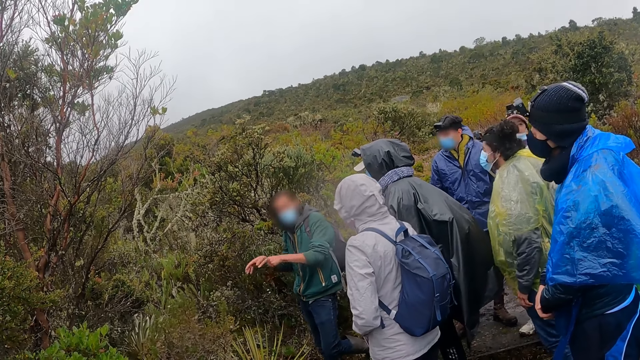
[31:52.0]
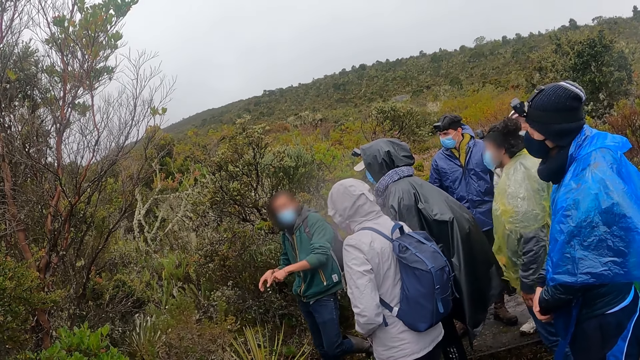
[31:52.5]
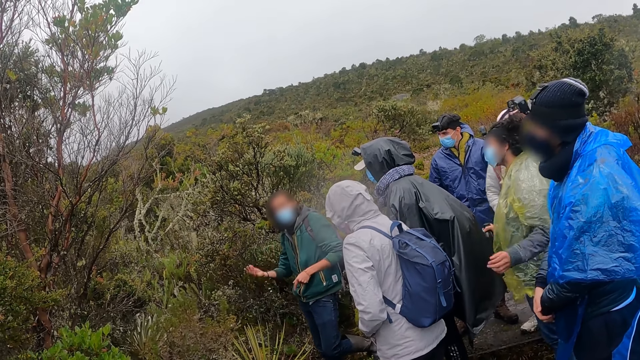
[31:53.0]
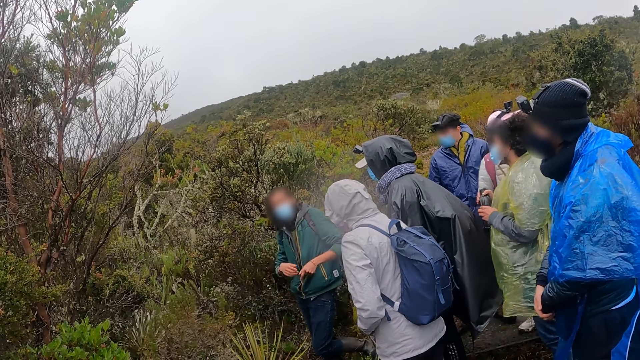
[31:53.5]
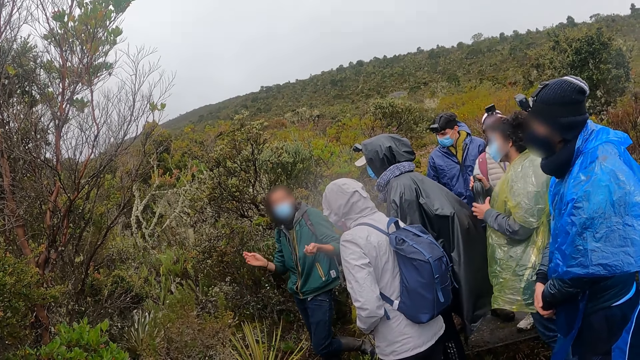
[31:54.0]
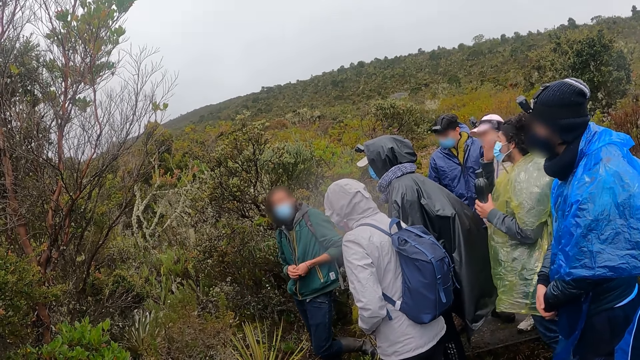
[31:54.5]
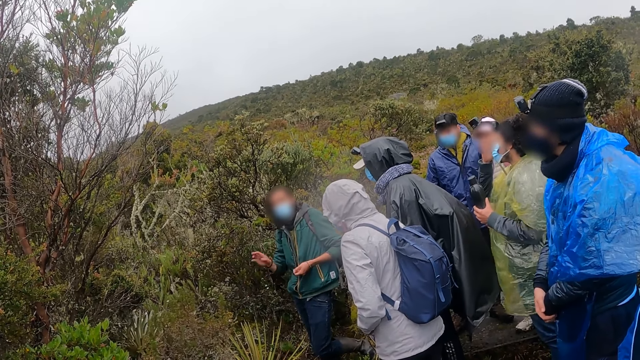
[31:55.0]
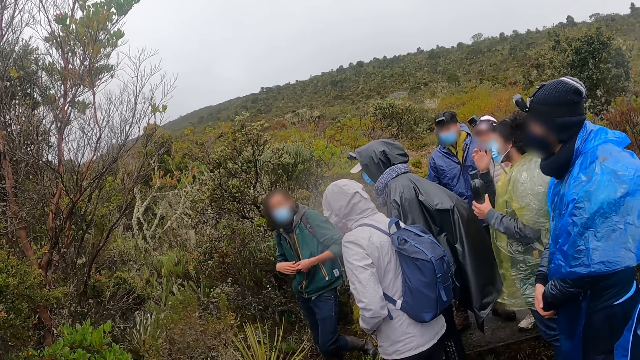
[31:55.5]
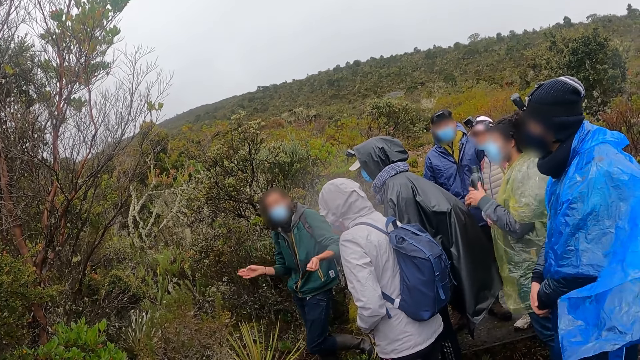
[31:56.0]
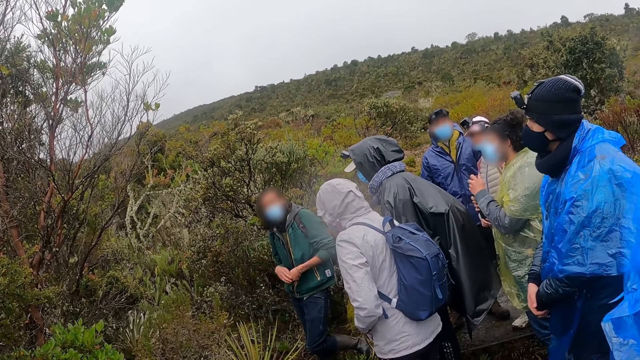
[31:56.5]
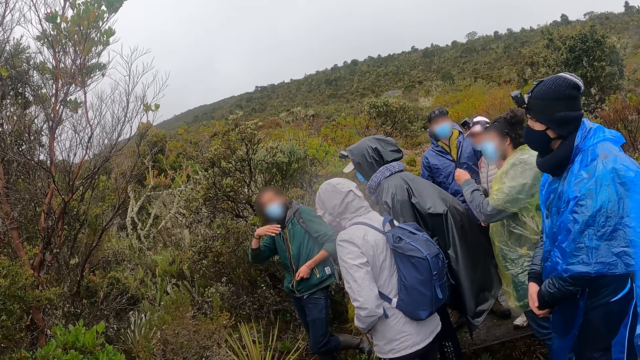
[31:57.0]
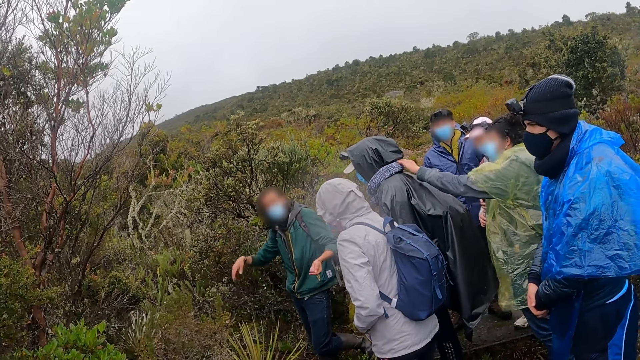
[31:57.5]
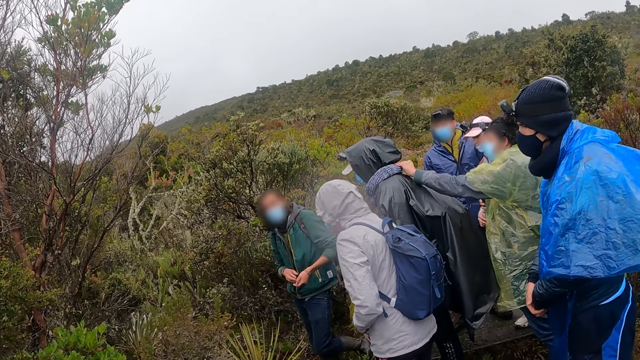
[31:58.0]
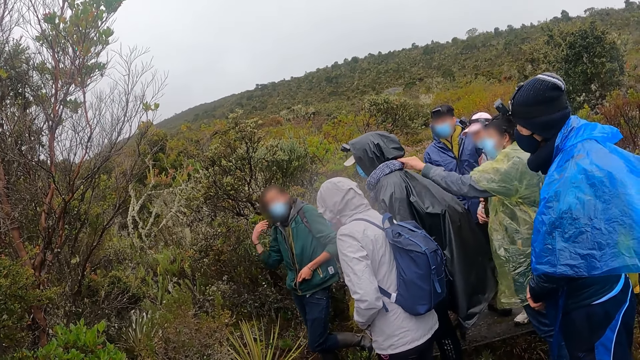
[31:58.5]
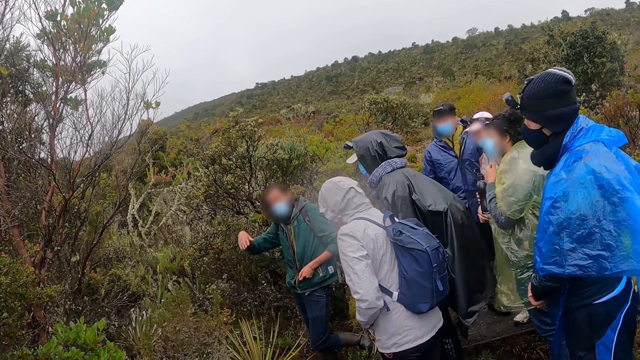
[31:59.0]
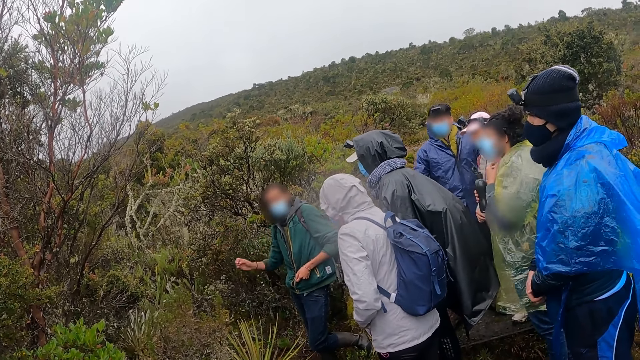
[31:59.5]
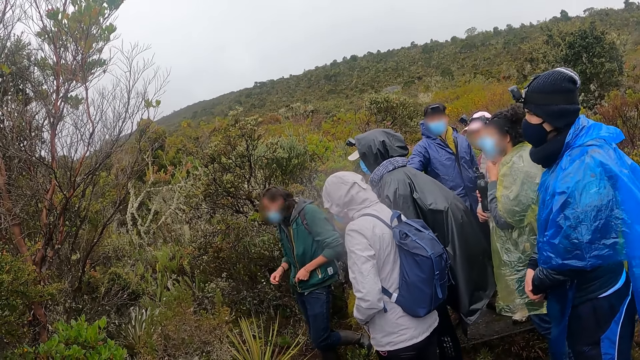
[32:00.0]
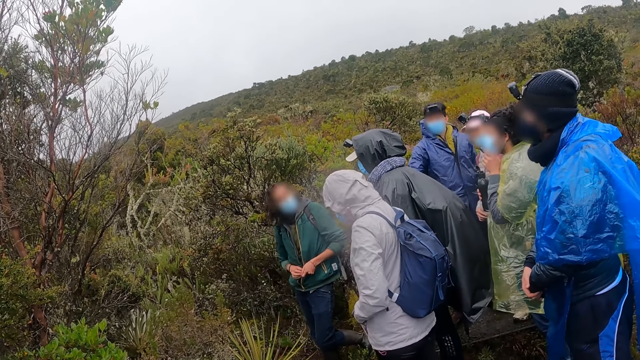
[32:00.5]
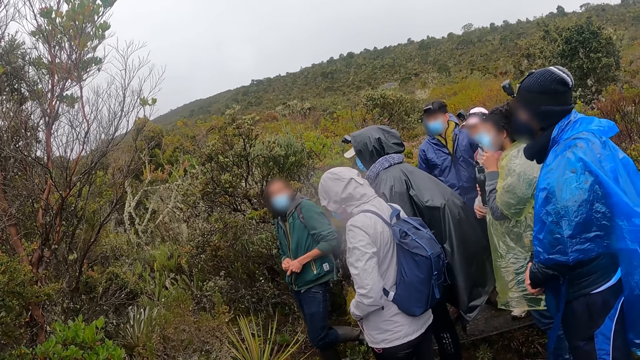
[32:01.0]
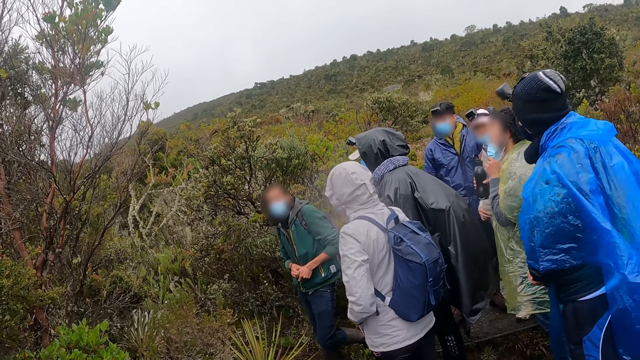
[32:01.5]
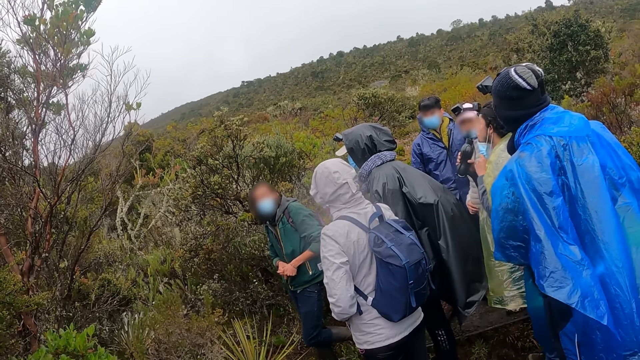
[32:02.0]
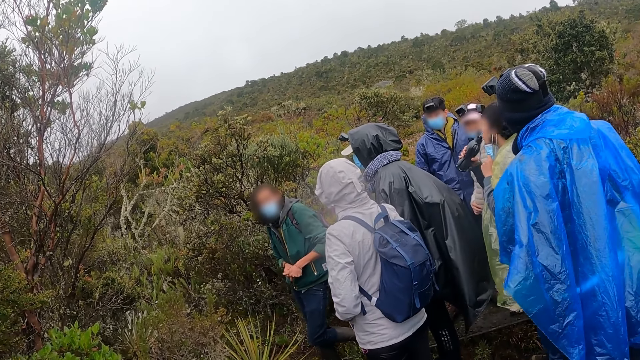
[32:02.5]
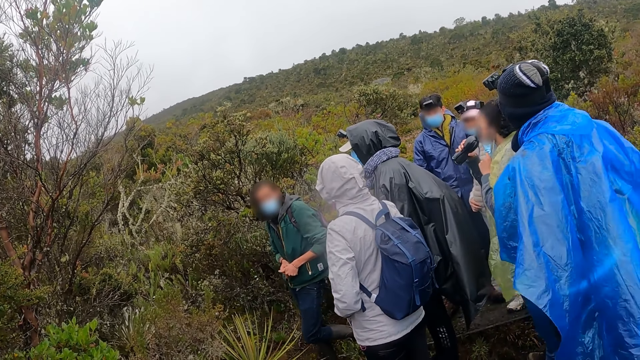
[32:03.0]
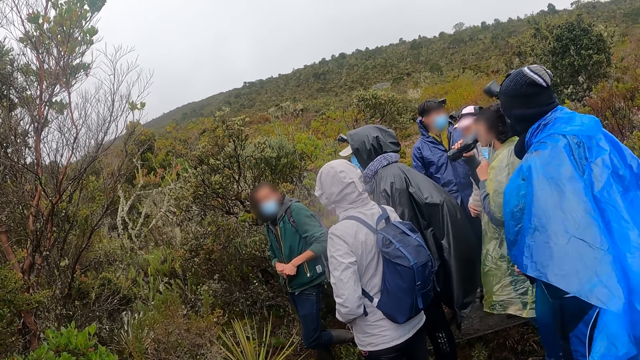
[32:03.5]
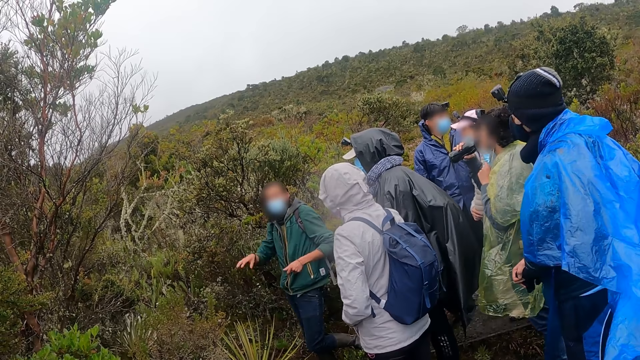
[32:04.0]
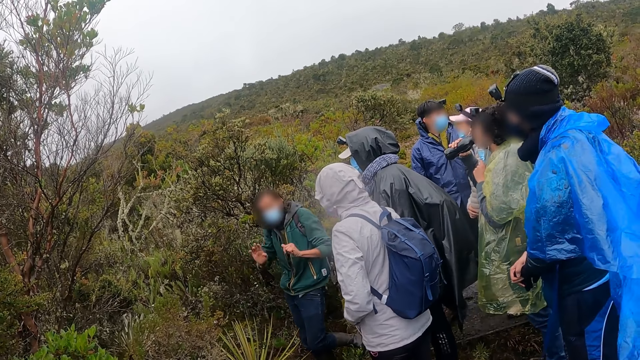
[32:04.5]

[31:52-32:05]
A woman passes a water bottle from her right hand to her left hand. The woman touches her face with her right hand. The woman opens the water bottle with her left hand. The woman touches a man with her left hand. The woman adjusts her face mask with her left hand. The woman drinks from the water bottle in her right hand.

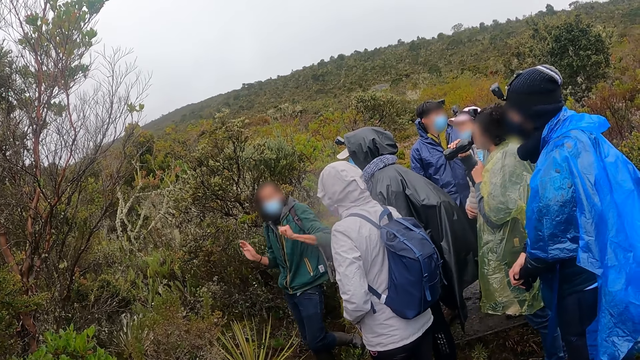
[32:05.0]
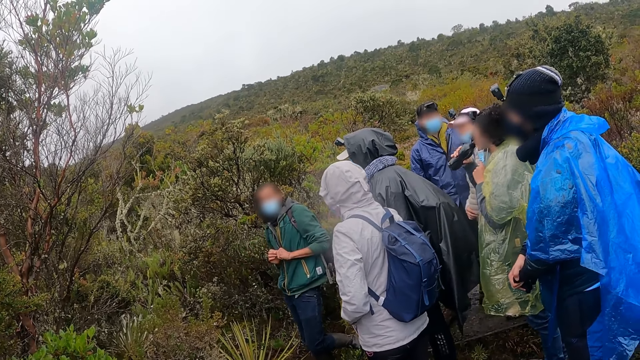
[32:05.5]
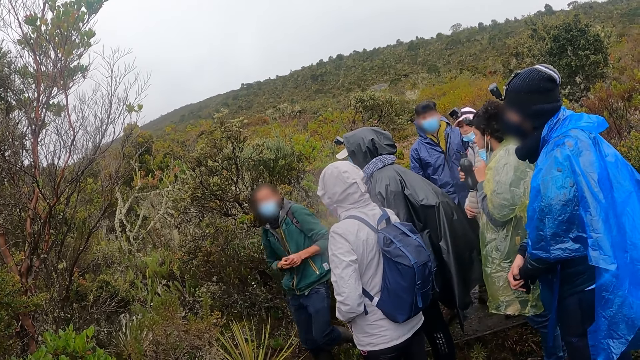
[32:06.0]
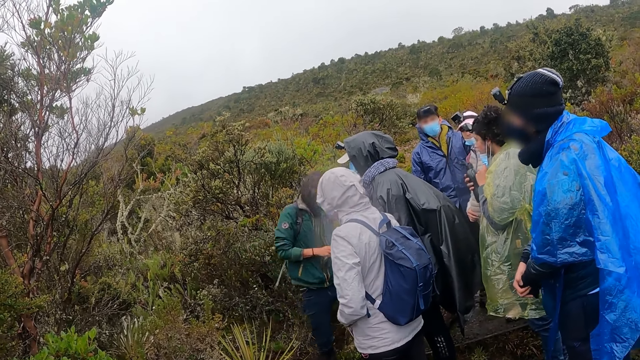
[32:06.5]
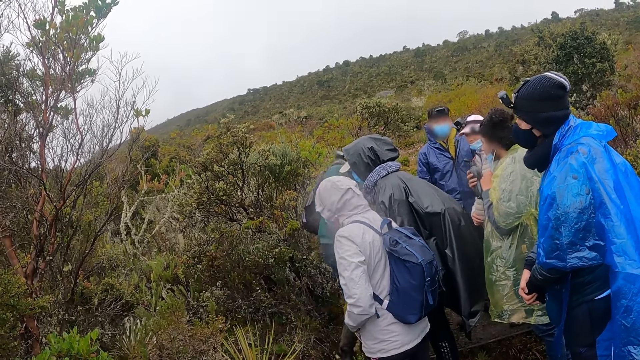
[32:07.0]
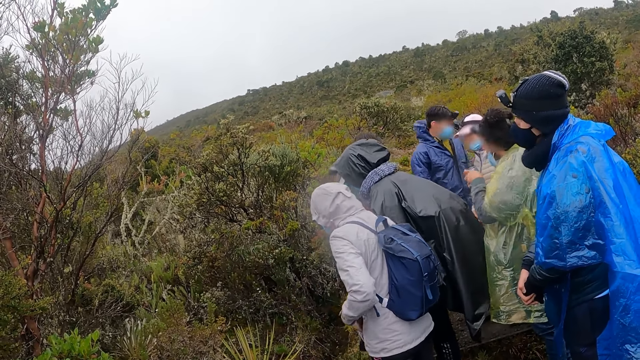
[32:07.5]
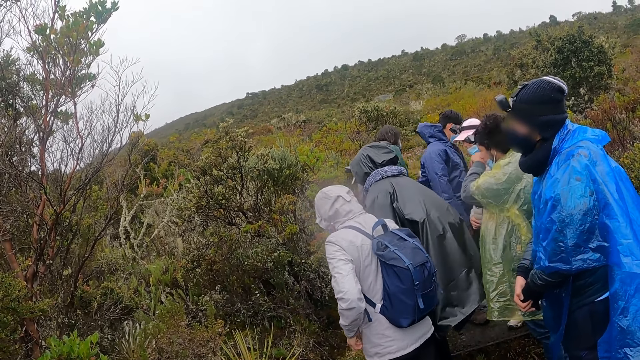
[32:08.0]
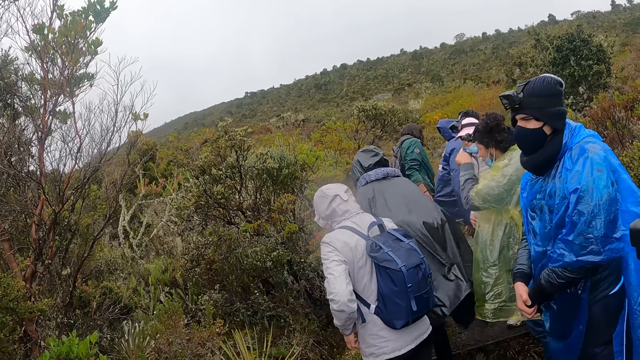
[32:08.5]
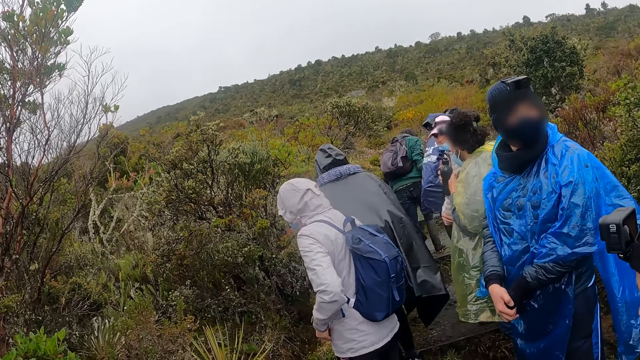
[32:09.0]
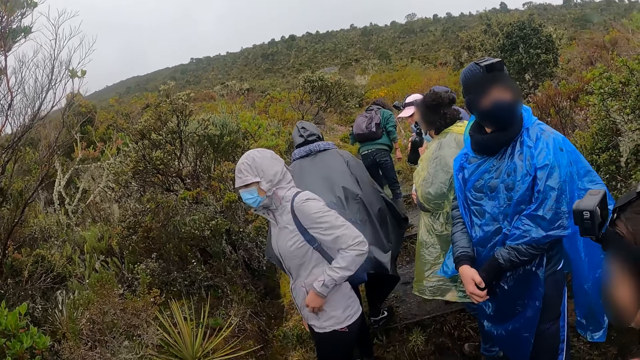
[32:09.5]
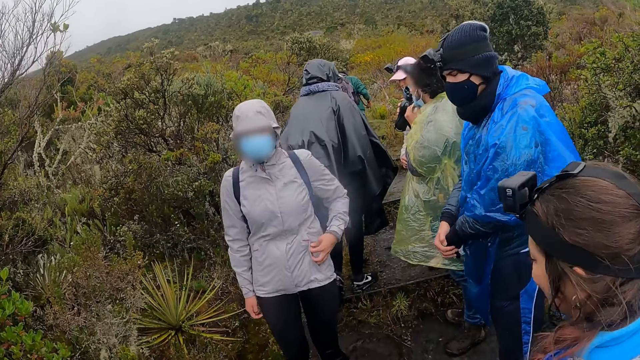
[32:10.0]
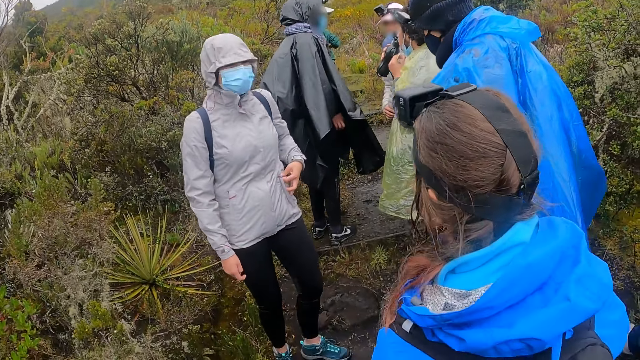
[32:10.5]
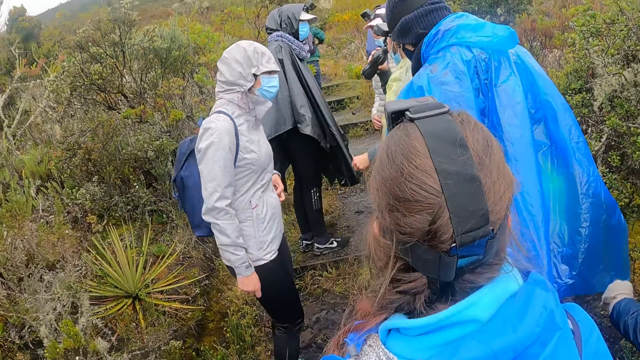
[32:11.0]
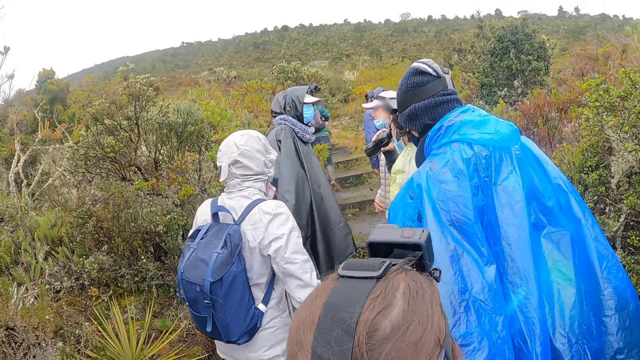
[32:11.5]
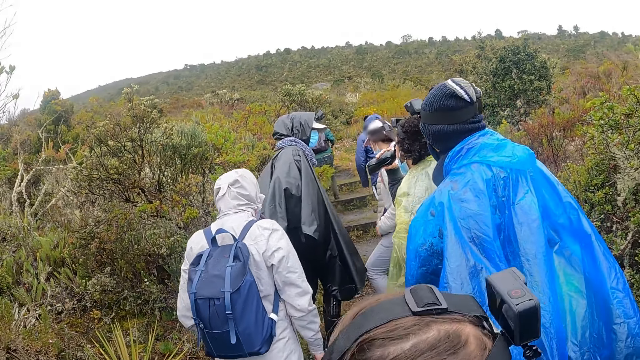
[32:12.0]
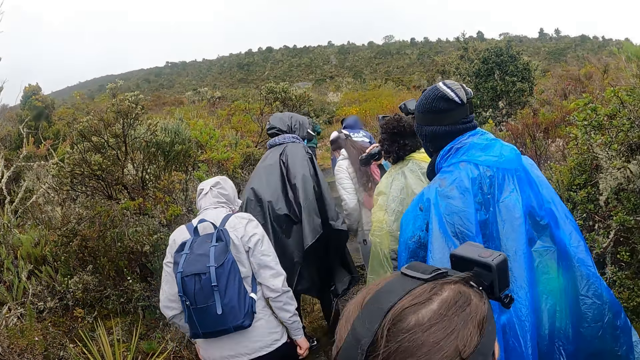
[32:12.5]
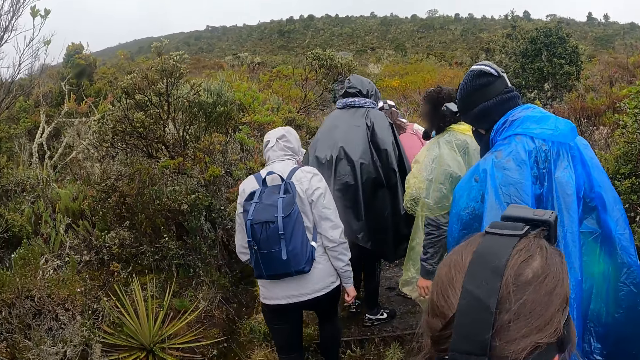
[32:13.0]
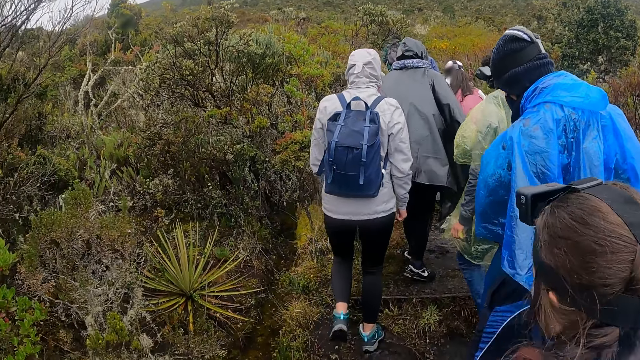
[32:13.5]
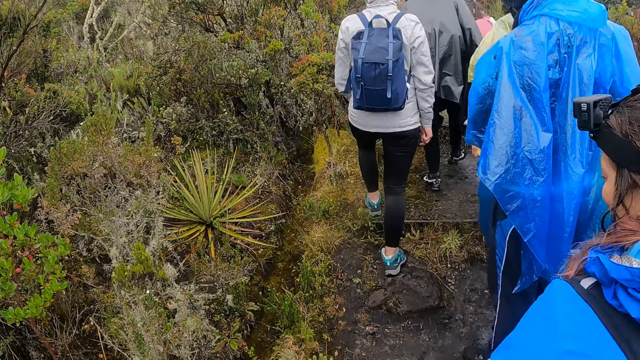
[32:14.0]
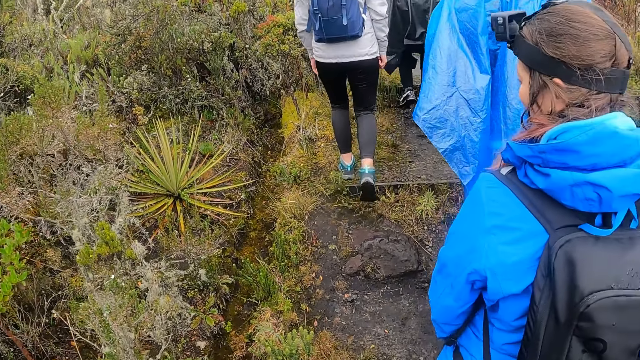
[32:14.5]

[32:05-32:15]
The man walks through a bush with the camera wearer and a group of people. The woman wipes her mouth with her left hand. Another woman turns around. The first woman touches her face mask with her left hand and drinks from the water bottle in her right hand.
